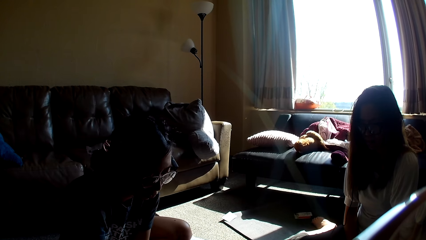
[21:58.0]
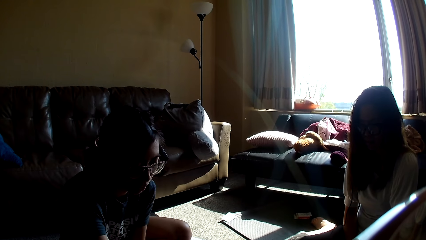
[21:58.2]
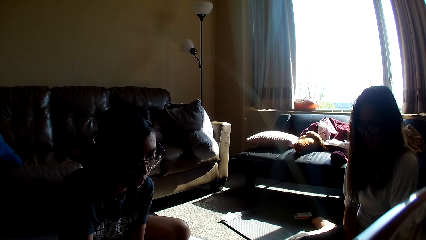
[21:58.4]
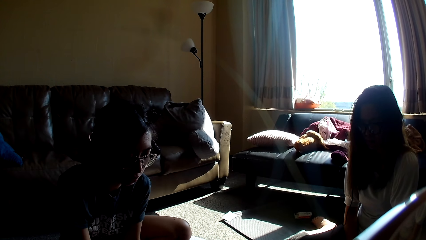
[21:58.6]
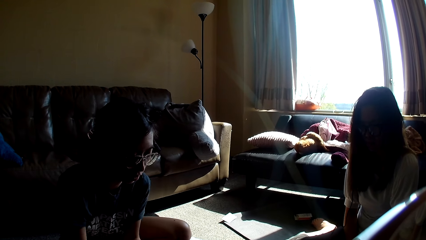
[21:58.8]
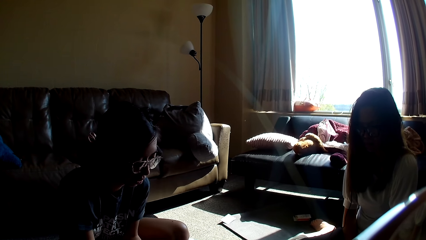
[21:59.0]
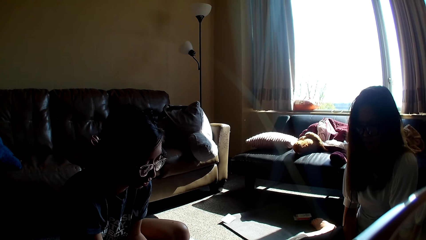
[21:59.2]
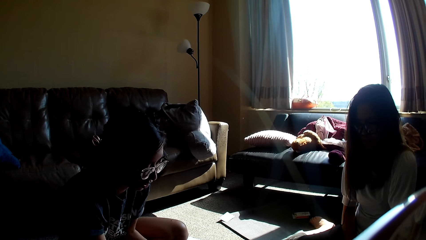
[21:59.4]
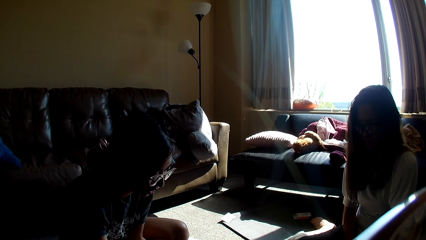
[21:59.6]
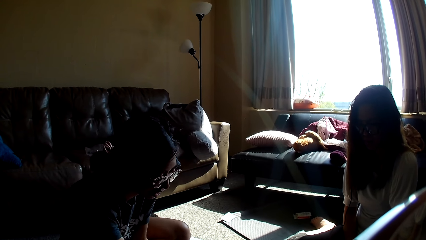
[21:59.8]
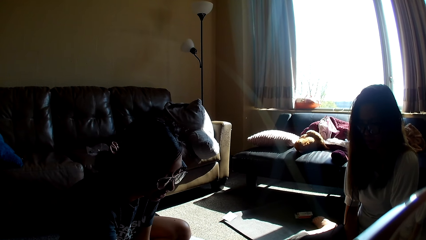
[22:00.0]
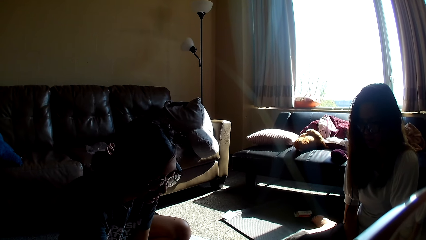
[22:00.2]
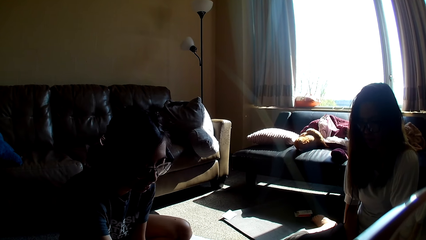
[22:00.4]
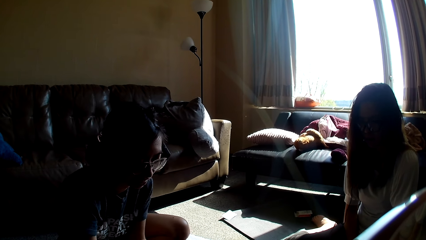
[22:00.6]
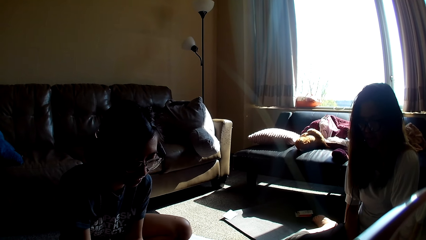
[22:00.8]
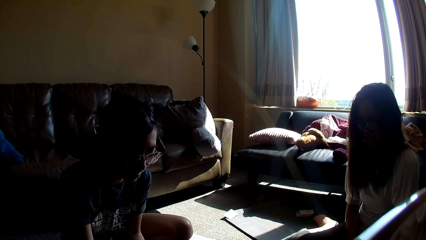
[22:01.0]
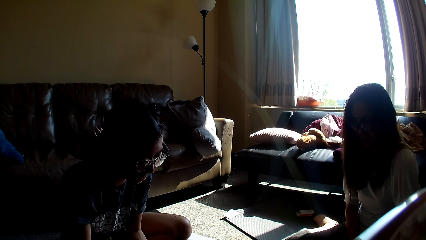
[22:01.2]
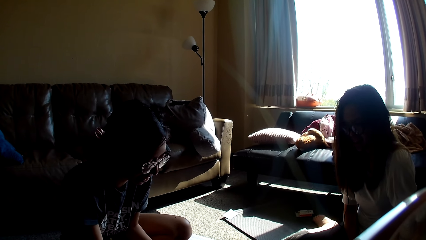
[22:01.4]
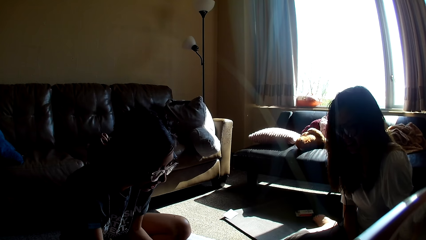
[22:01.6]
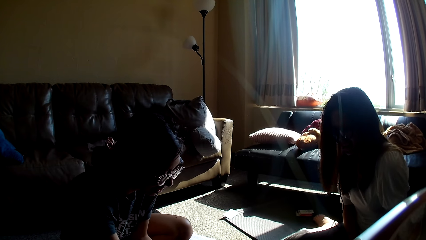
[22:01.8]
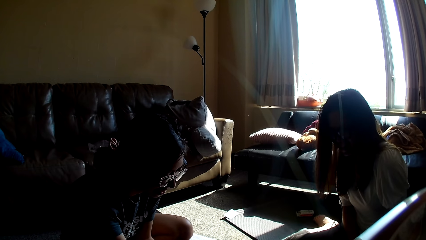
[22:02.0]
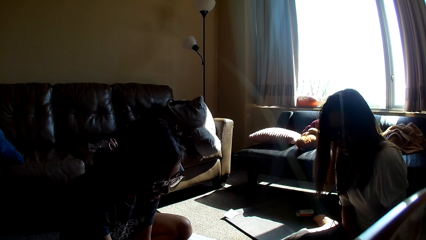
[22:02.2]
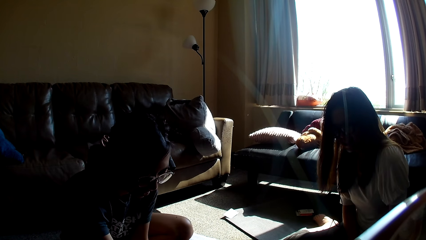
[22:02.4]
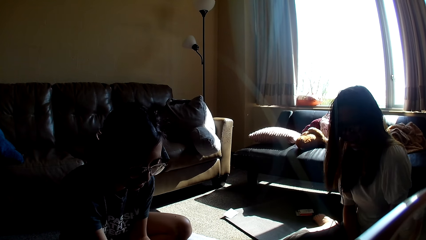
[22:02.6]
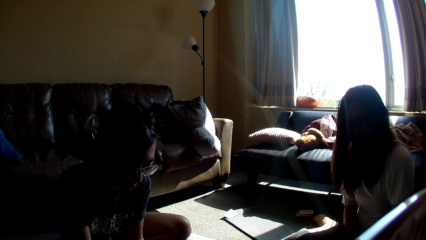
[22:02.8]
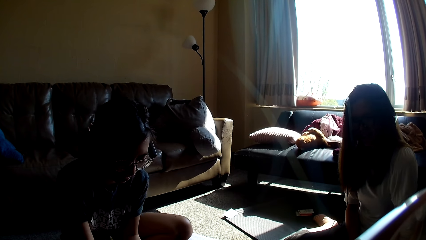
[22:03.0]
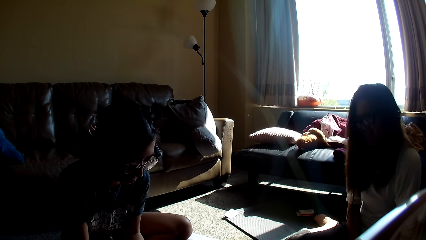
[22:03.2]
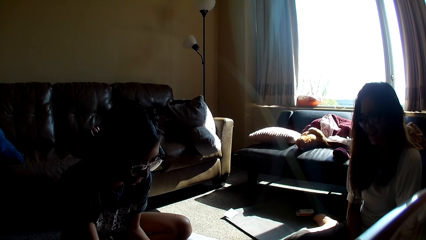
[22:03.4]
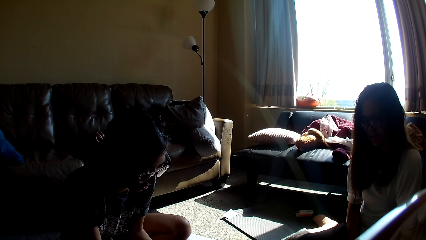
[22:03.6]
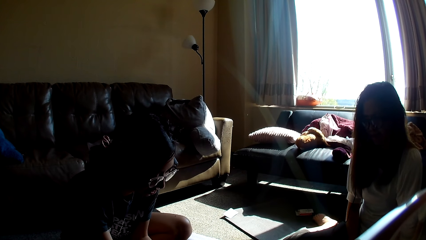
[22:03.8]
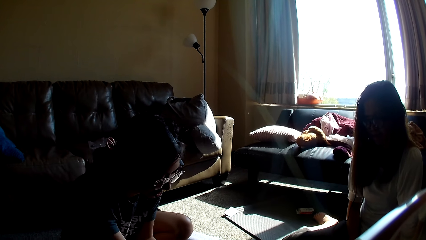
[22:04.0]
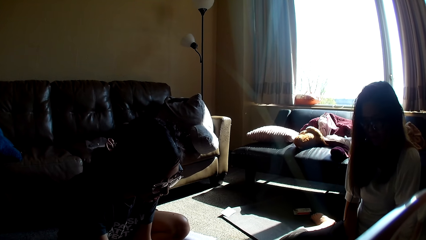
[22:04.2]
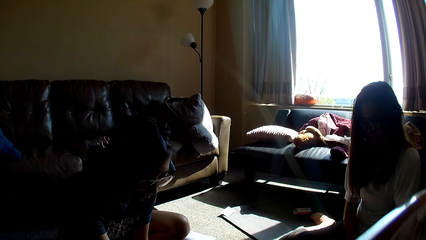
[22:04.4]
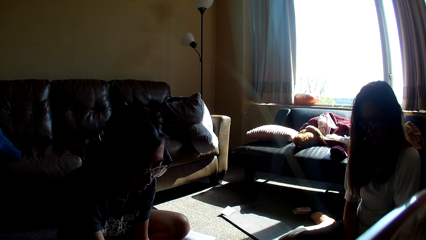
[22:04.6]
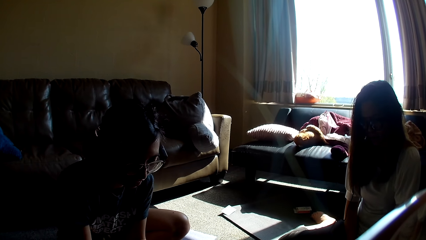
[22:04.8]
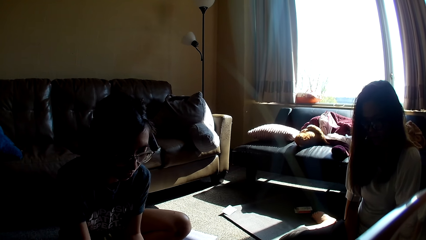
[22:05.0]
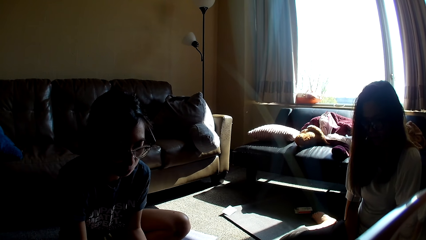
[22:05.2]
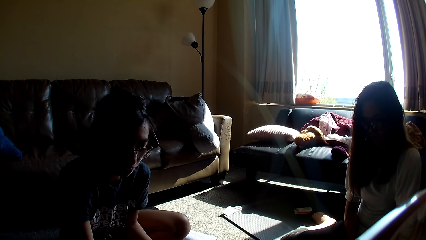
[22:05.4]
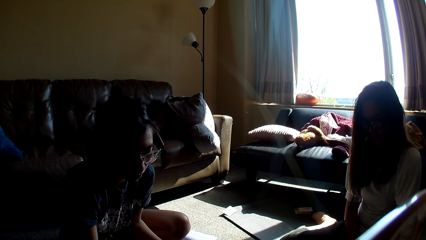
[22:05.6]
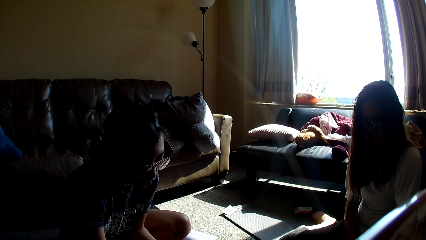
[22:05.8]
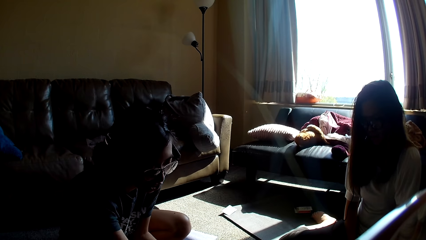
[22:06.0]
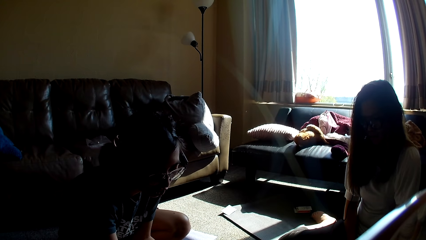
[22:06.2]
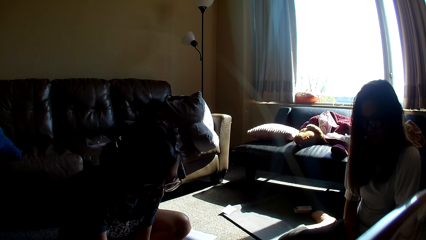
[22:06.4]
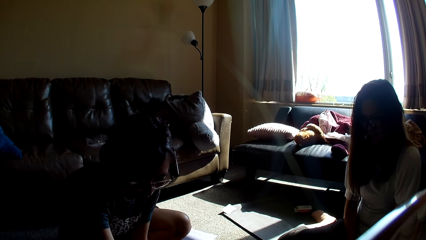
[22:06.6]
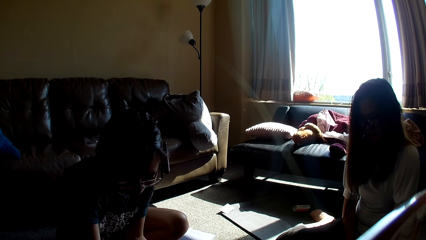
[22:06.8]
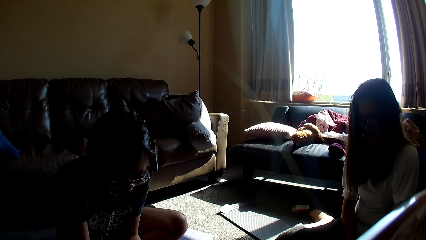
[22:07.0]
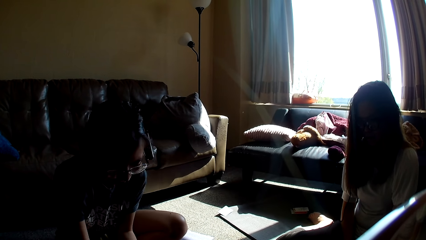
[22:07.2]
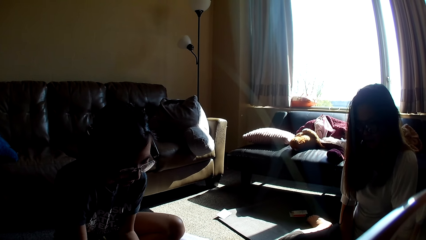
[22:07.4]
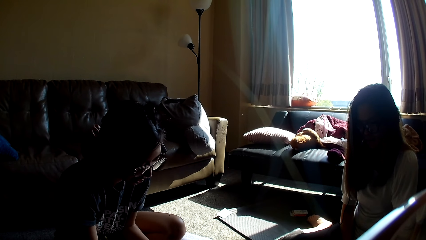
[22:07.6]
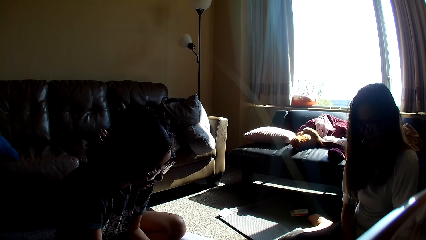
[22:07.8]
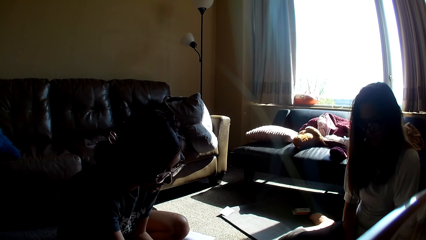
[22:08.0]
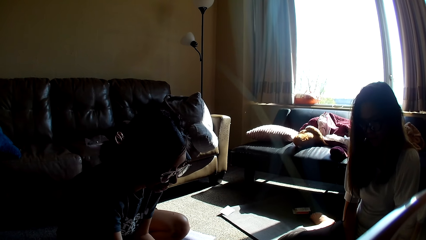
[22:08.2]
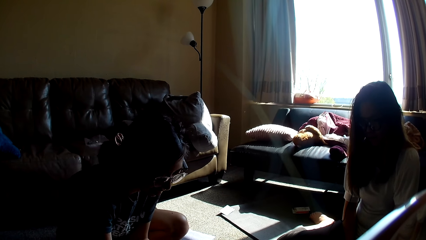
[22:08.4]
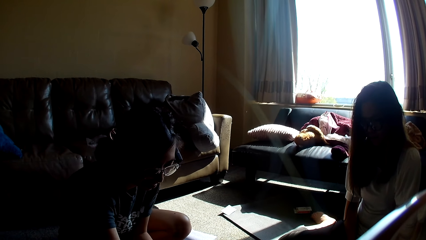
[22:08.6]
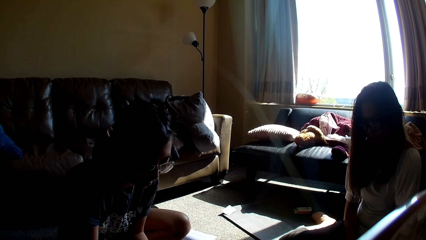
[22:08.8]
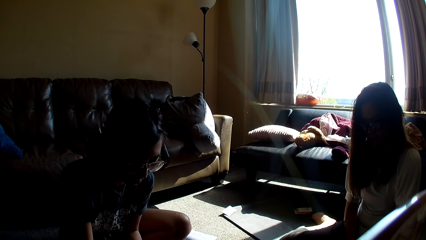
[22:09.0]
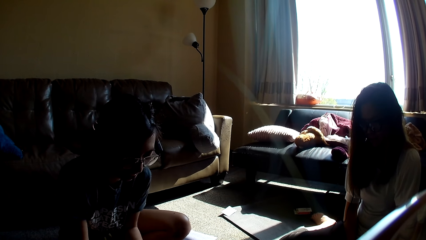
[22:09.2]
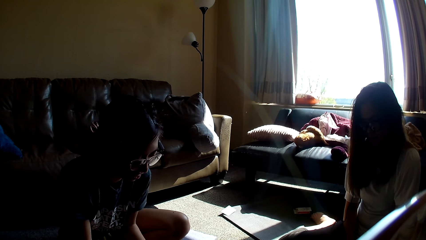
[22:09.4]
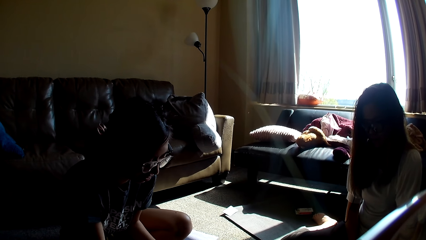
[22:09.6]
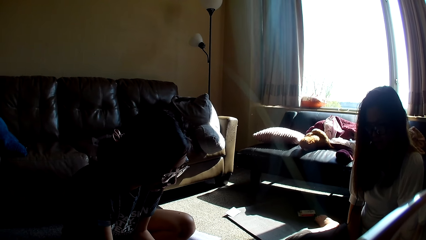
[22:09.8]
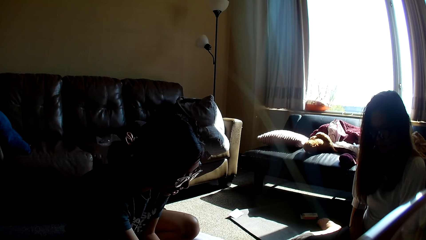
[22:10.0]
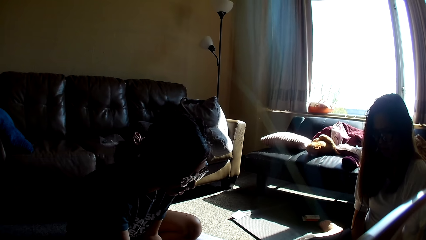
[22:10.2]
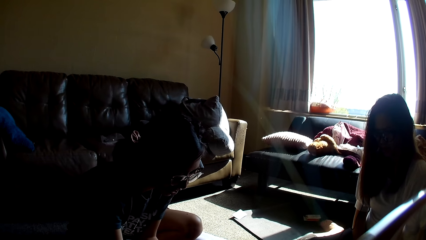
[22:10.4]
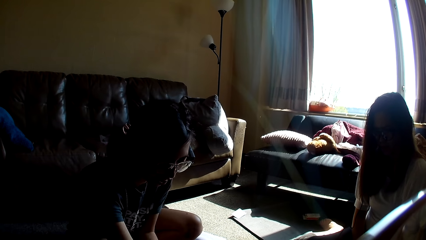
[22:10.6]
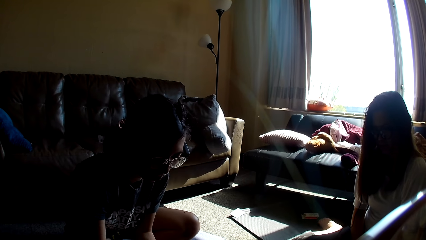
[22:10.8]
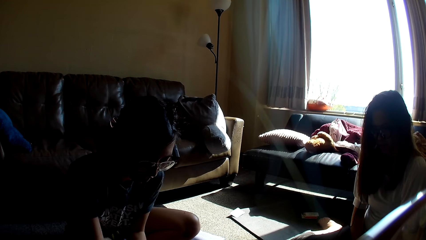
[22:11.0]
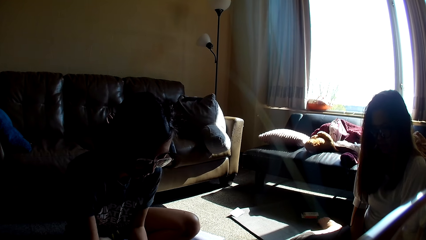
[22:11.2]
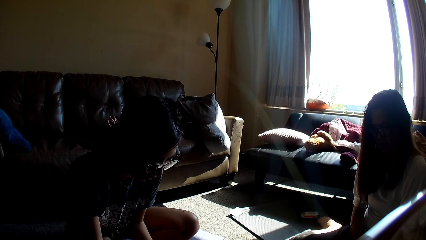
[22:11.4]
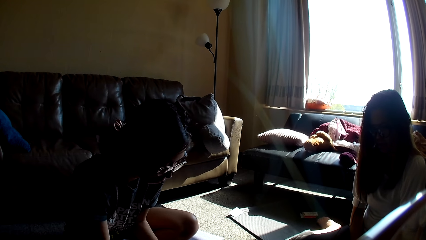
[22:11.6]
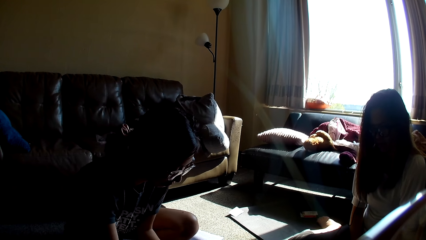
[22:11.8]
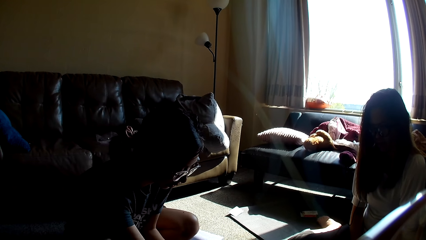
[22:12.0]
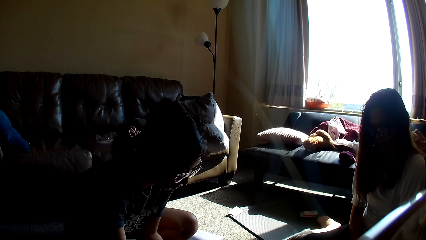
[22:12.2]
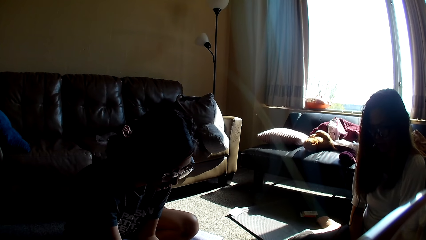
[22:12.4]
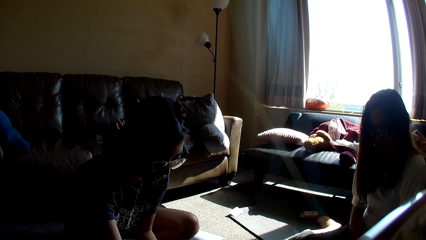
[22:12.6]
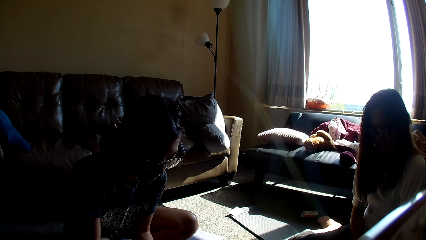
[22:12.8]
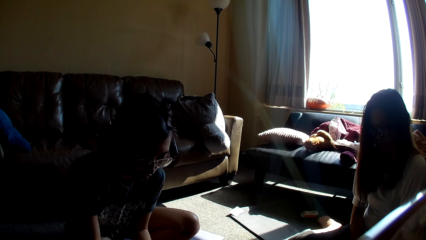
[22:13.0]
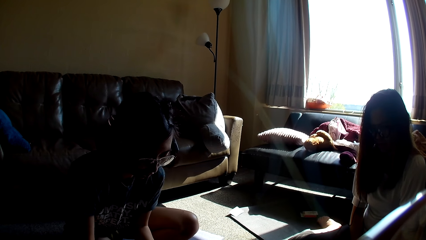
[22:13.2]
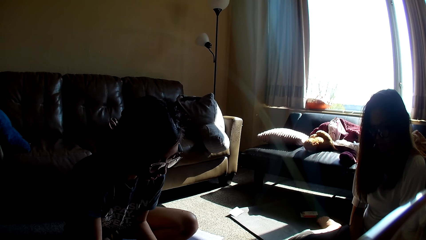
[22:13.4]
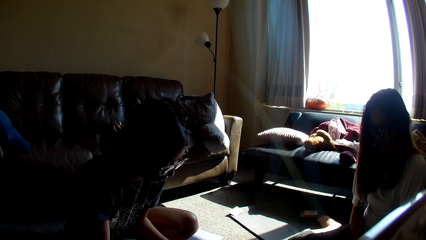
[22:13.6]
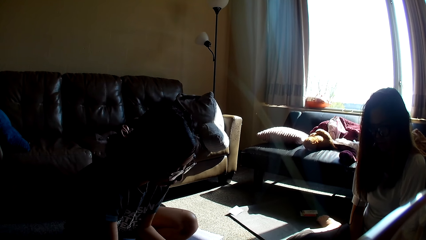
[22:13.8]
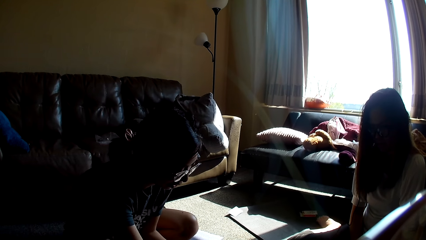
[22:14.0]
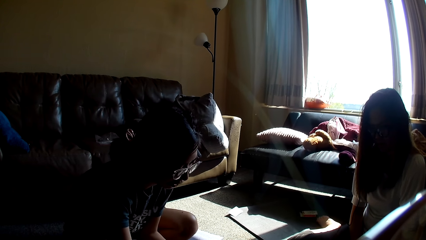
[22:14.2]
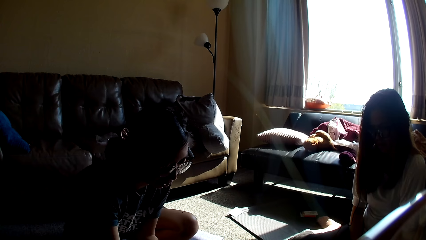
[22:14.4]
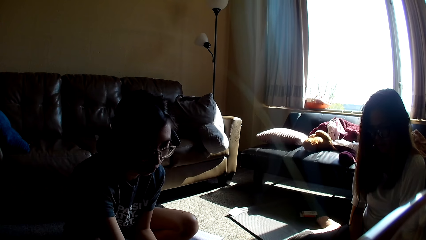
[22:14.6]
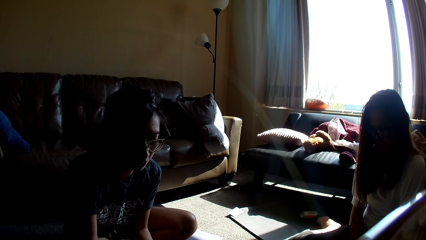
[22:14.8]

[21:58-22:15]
The camera wearer laughs.
